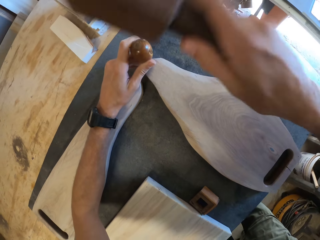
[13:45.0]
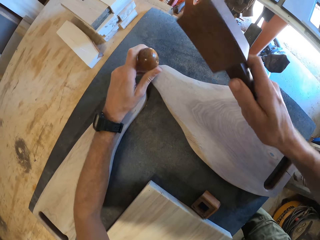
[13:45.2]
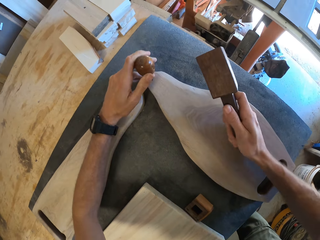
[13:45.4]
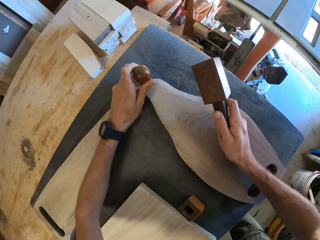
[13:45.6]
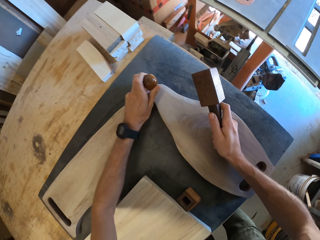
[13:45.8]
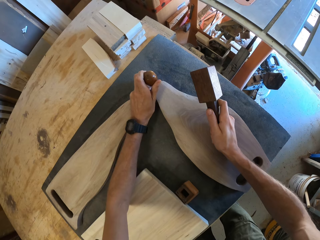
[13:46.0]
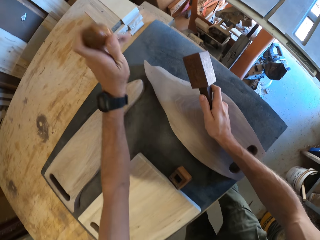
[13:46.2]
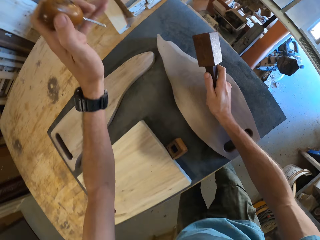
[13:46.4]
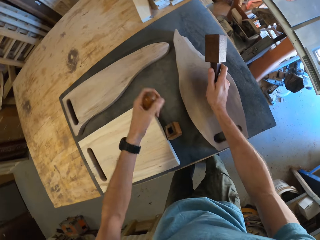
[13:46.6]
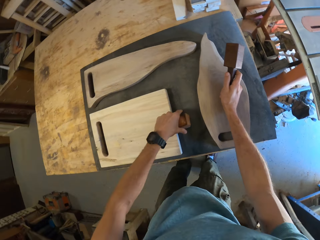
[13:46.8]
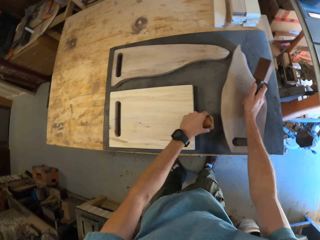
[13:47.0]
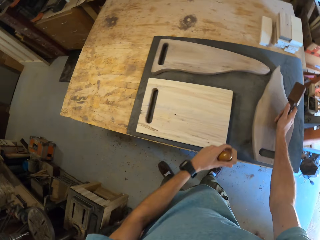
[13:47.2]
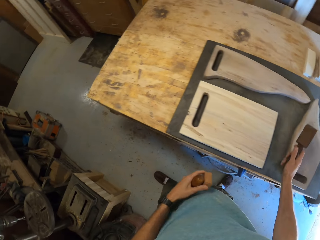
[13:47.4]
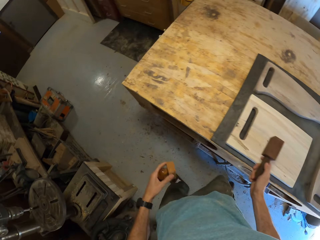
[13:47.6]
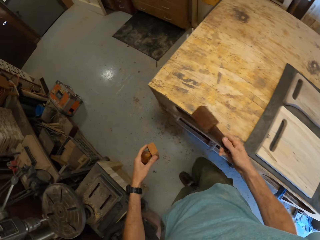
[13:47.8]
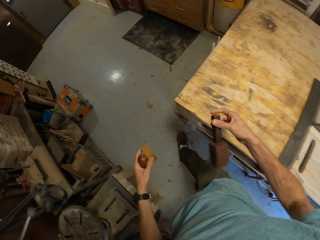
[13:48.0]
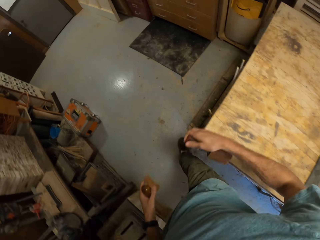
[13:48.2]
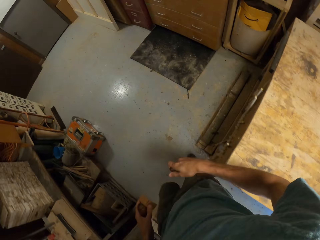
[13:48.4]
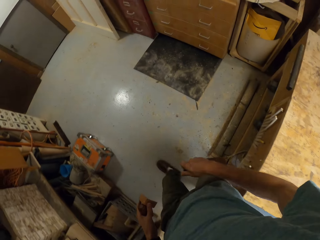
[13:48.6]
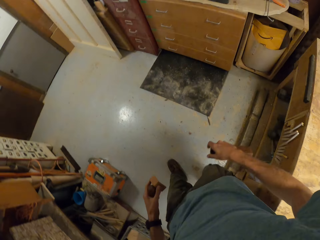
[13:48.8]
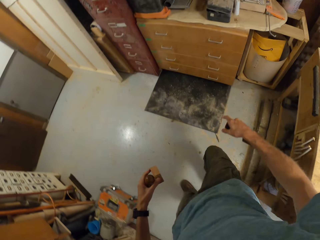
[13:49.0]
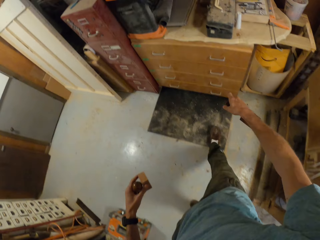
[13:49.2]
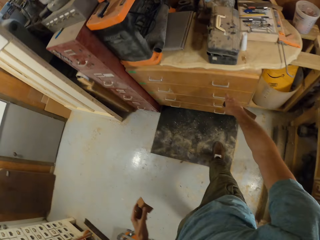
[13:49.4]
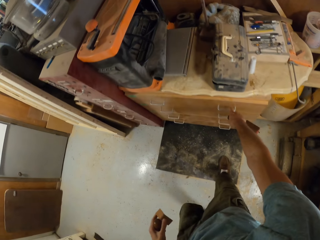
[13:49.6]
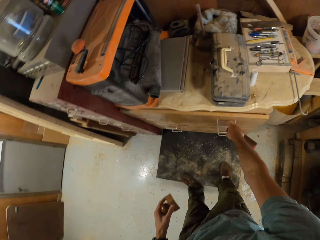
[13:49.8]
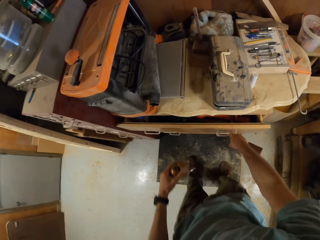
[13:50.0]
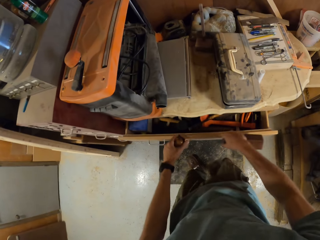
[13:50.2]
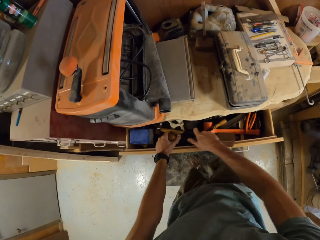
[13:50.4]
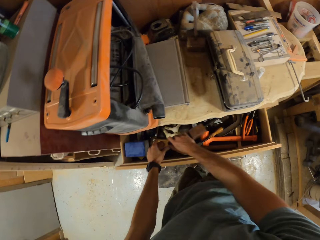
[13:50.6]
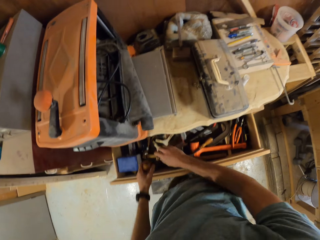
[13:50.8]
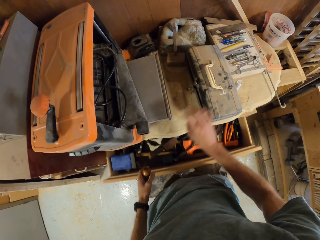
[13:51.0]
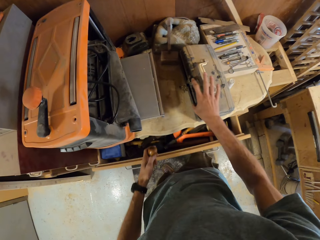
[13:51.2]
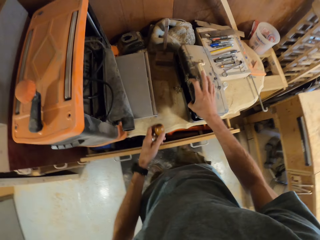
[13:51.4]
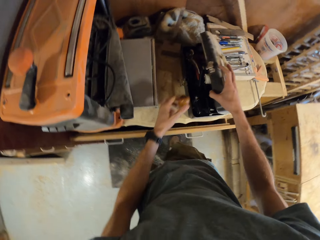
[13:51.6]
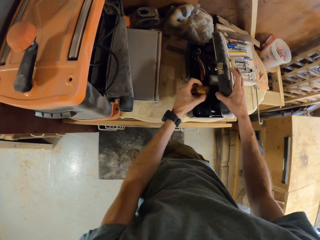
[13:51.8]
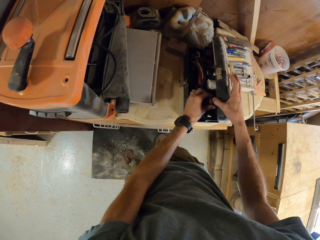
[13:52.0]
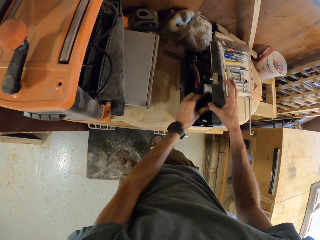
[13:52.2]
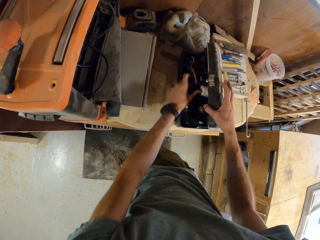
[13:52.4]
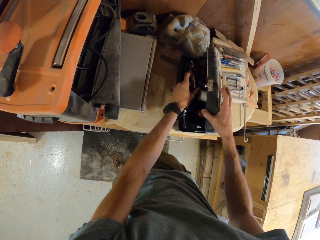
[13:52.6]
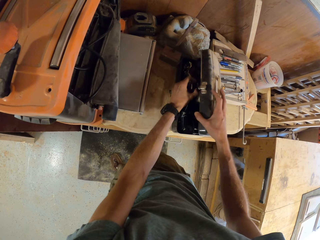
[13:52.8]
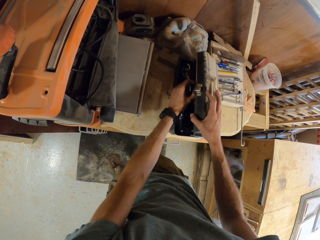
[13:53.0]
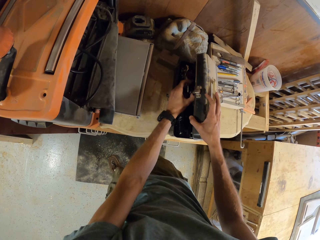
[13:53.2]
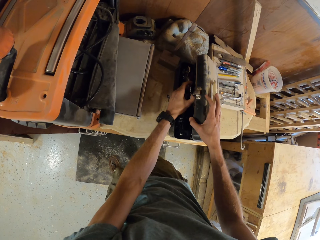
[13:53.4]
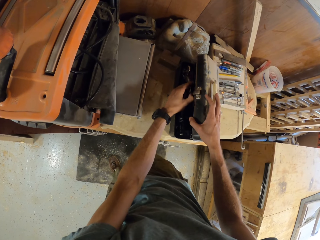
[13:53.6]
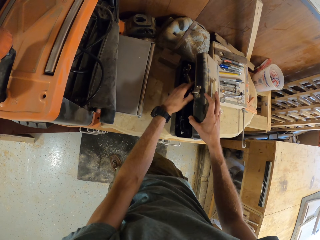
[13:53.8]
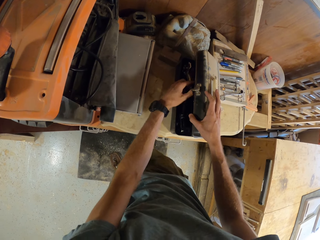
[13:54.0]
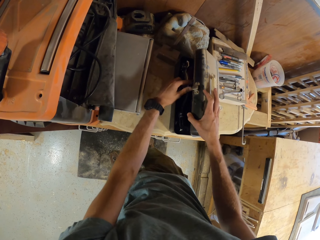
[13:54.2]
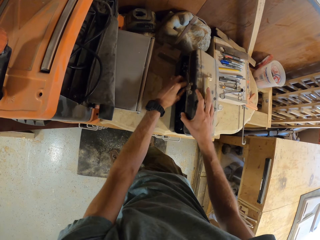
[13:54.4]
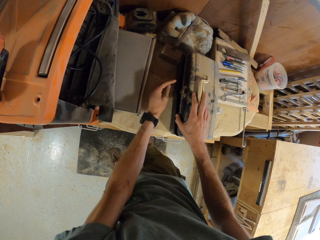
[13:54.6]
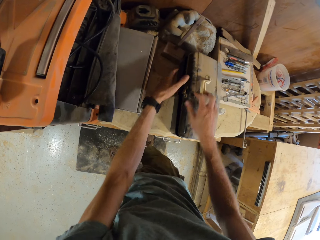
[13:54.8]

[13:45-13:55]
The camera wearer holds the awl on the third piece of wood with his left hand. He hits the awl with the wooden mallet or mallet hammer in his right hand. He removes the awl from the piece of wood with his left hand. He picks up a piece of wood. He picks up a marking tool from the table with his left hand. He walks around the workshop and flips the mallet hammer. He walks towards a drawer. He opens the drawer with his right hand. He puts the marking tool in the drawer with his left hand. He puts the wooden mallet in the drawer with his right hand. He closes the drawer with his knees. He opens a tool box with his right hand. He drops the awl into the wooden box with his left hand. He holds something.

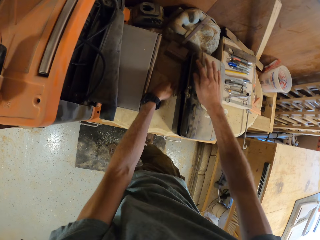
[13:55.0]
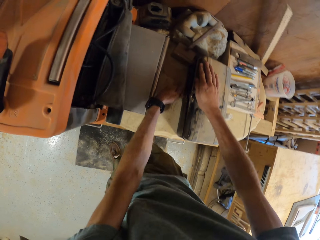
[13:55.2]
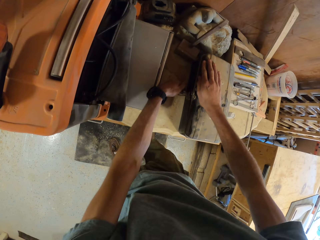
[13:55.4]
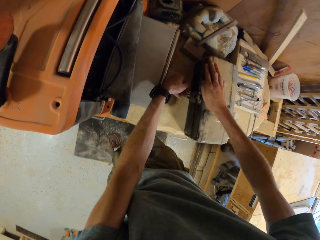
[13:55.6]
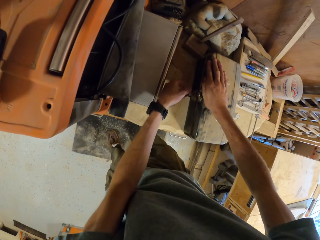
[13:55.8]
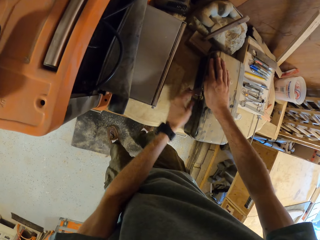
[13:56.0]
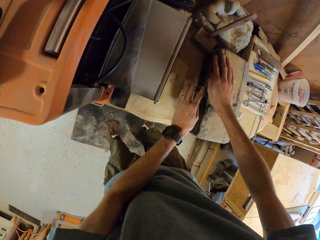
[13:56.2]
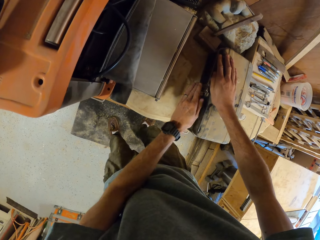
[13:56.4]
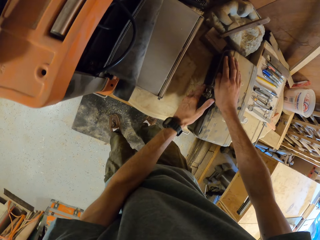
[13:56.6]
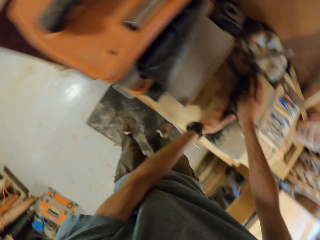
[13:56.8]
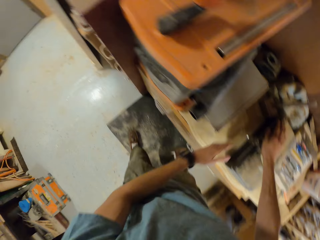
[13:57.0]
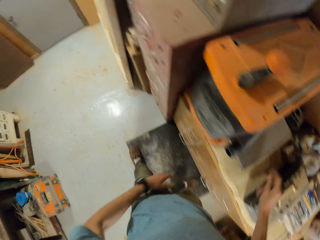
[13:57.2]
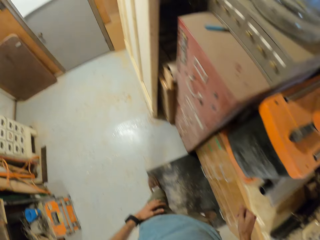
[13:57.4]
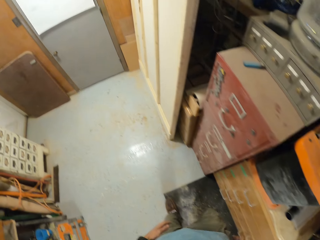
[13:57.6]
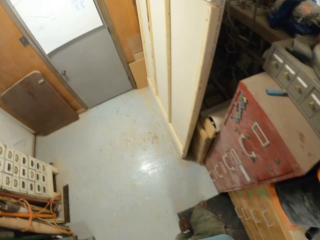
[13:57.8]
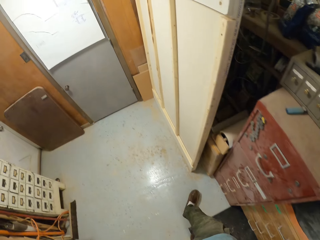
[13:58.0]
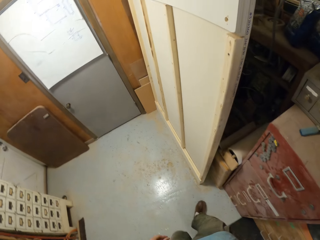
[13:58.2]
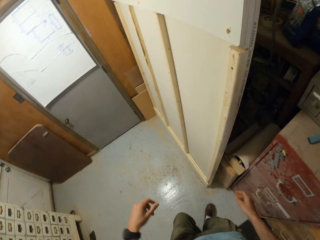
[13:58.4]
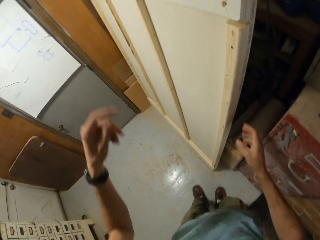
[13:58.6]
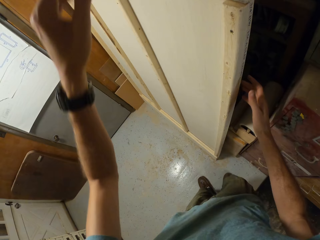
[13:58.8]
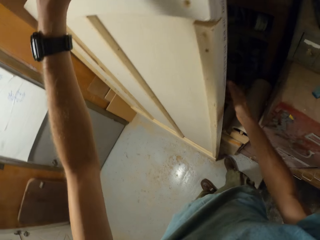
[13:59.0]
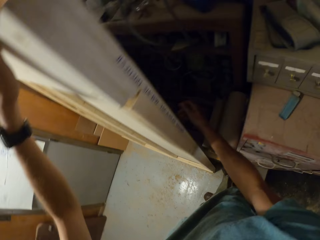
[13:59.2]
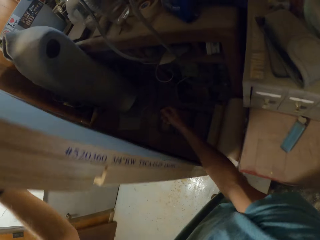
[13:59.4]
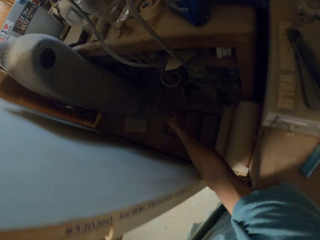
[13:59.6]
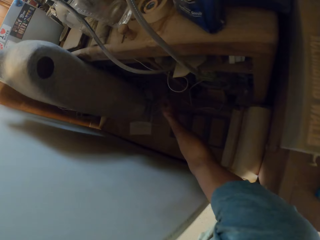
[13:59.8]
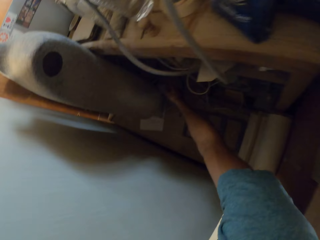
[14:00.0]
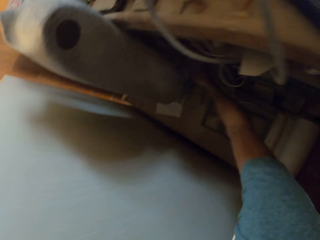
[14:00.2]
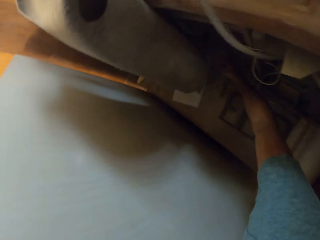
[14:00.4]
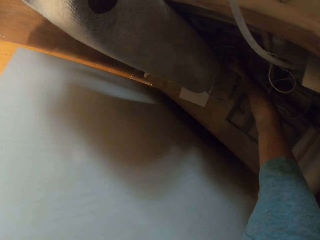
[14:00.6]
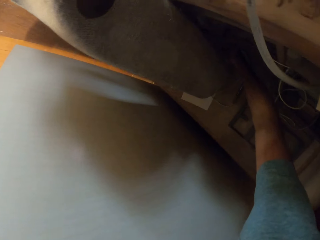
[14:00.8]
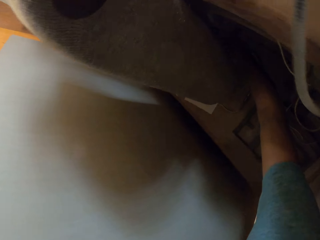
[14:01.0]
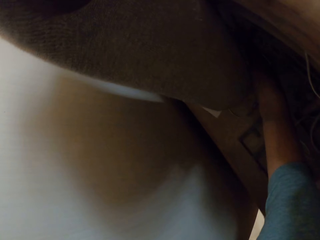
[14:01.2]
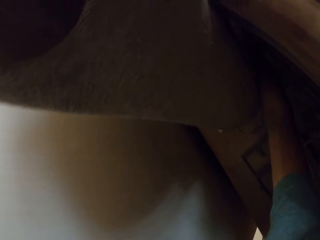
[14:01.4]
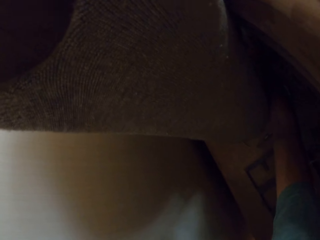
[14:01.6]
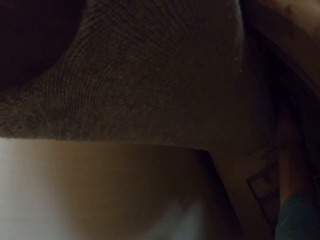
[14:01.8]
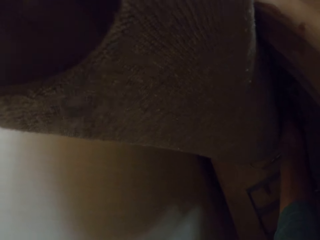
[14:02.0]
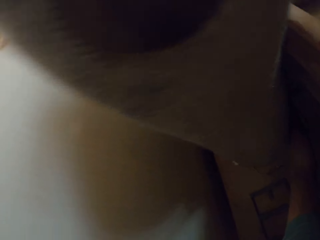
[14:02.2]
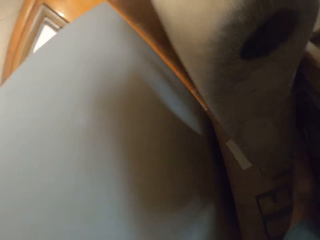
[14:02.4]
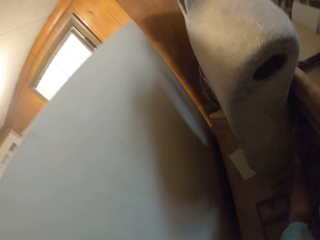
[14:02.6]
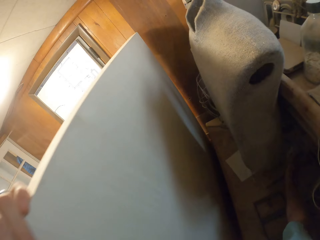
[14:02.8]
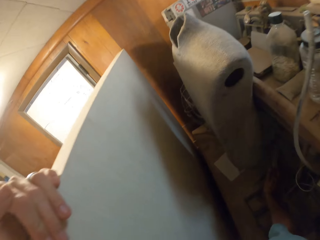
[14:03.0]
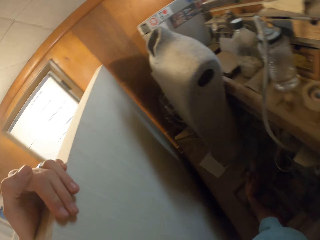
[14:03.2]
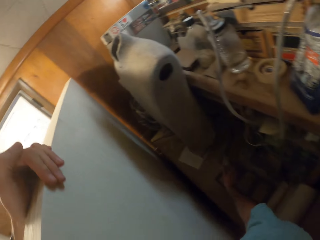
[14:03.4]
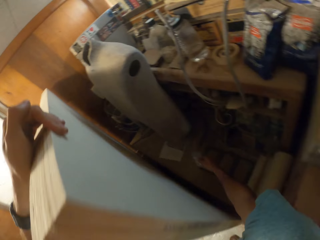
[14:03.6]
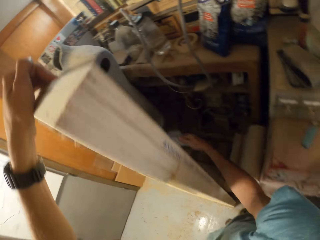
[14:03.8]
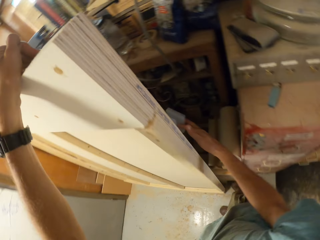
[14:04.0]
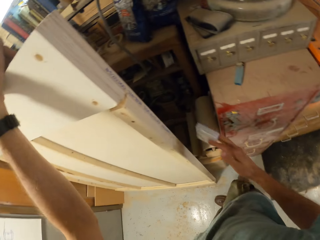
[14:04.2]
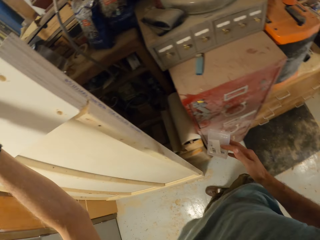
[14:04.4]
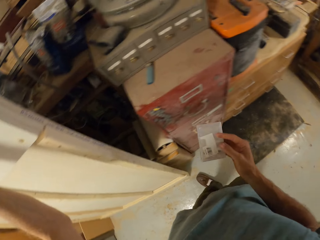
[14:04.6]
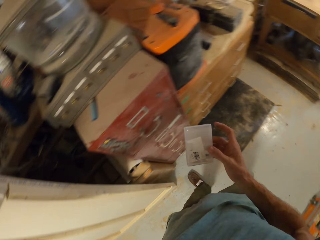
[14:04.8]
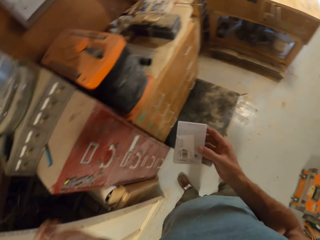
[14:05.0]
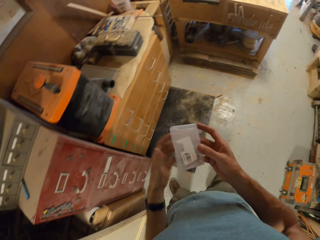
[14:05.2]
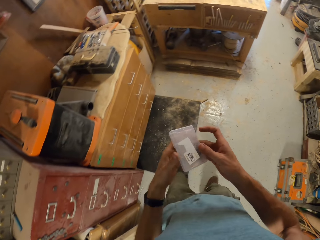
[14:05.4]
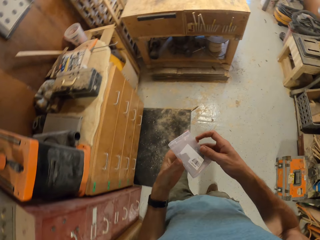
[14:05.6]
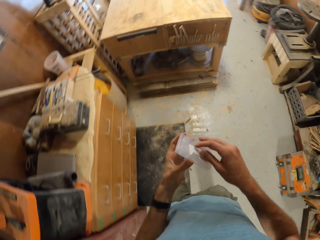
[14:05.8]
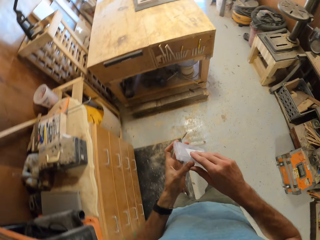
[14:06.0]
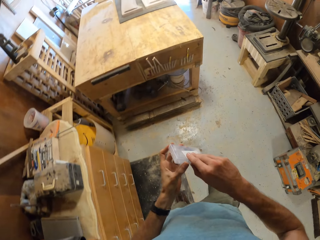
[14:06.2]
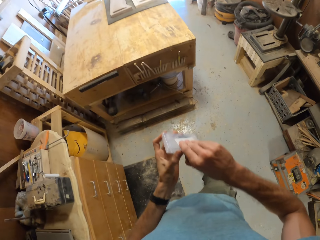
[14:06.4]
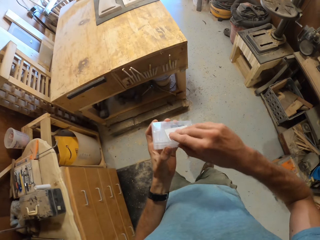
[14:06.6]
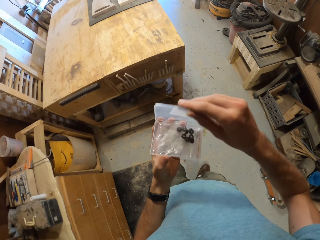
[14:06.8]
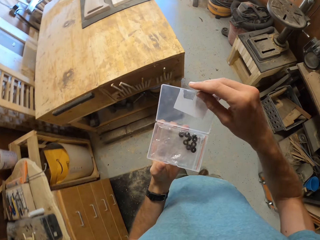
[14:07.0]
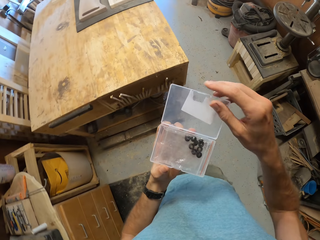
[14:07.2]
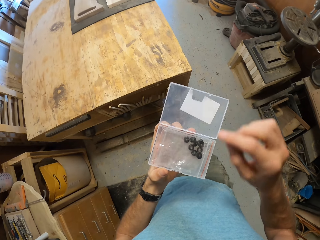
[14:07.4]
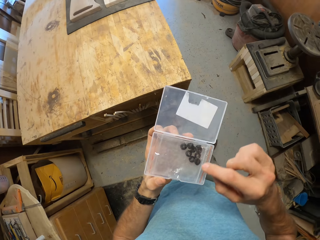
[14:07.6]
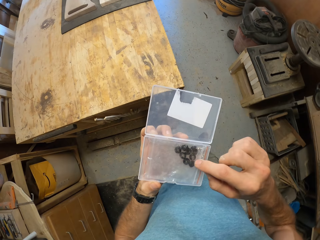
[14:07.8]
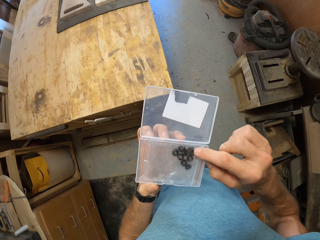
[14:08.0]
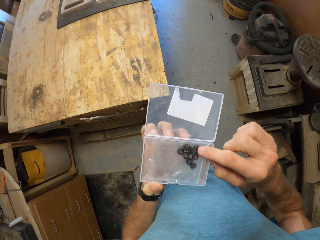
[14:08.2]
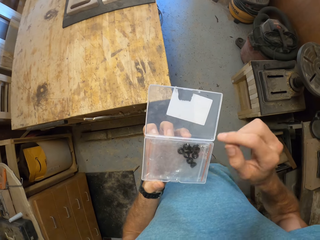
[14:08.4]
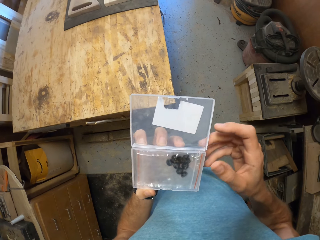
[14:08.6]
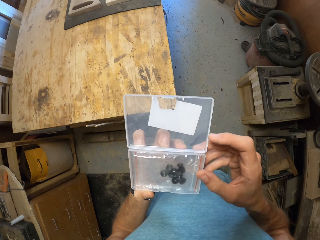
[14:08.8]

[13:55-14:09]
The camera wearer pulls his hand off something. He closes the tool box with both hands. He pushes the tool box. He locks the tool box with both hands. He closes the tool box and pulls his hand off the tool box. He walks towards a wooden door. He holds the wooden door with his left hand. He stretches out his right hand. He picks up a container with his right hand. He holds the container with both hands. He opens the container with his right hand. He walks around the workshop. He counts the bolts. He touches a nylon in the container with his right hand.
